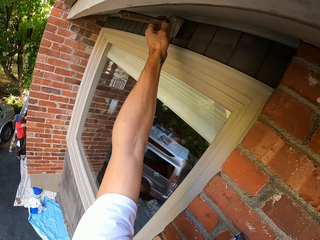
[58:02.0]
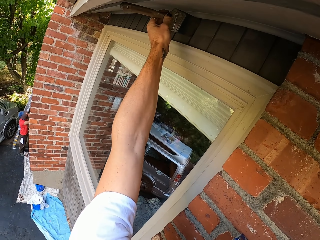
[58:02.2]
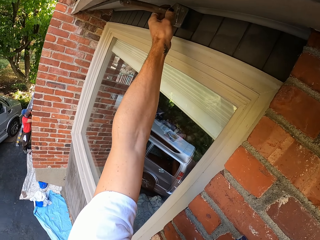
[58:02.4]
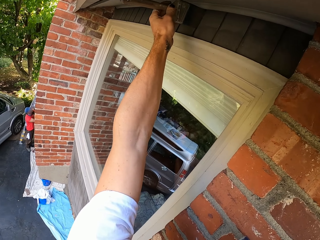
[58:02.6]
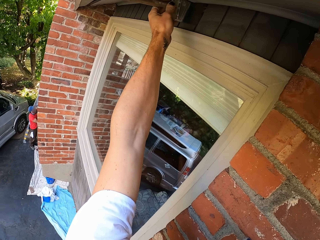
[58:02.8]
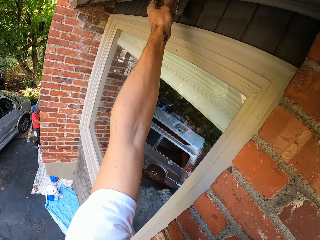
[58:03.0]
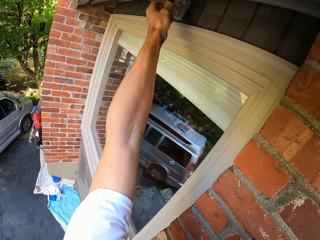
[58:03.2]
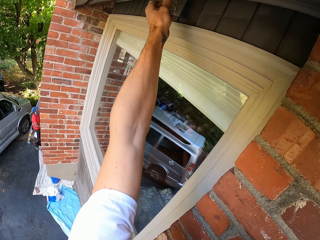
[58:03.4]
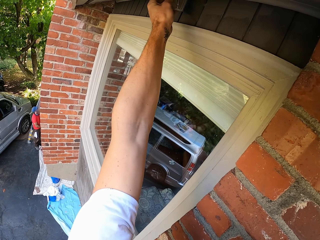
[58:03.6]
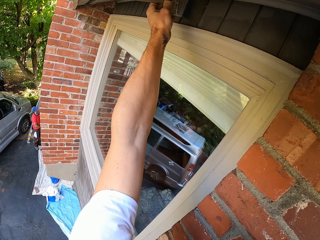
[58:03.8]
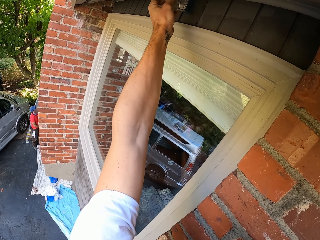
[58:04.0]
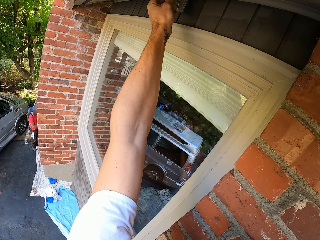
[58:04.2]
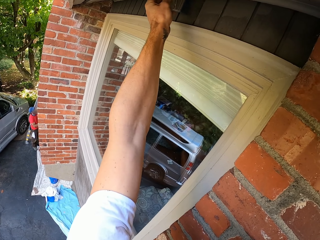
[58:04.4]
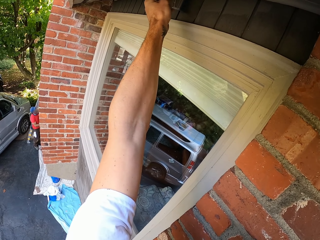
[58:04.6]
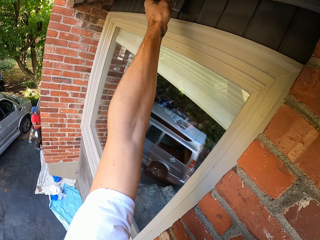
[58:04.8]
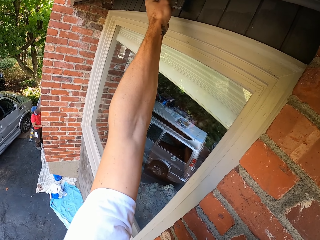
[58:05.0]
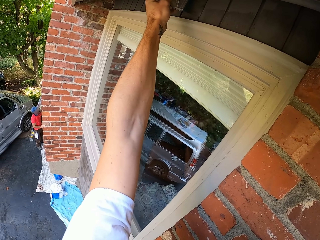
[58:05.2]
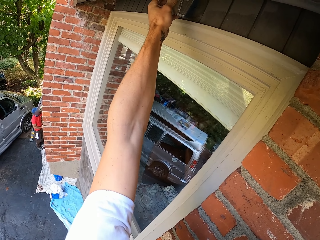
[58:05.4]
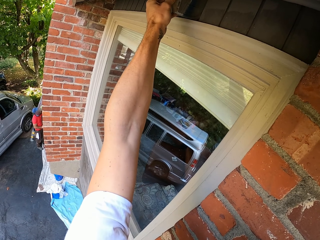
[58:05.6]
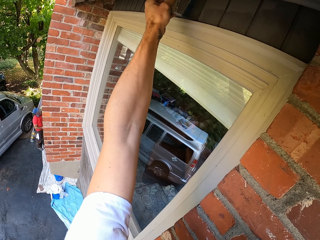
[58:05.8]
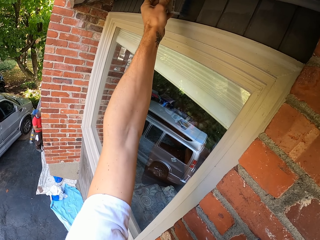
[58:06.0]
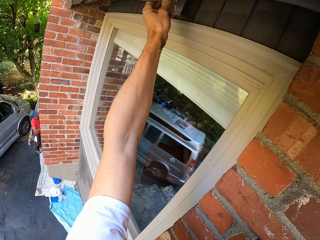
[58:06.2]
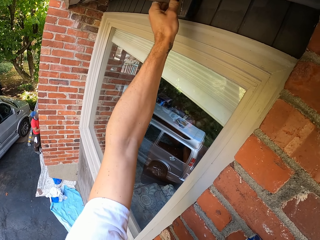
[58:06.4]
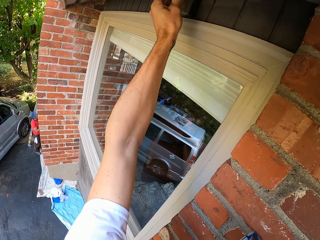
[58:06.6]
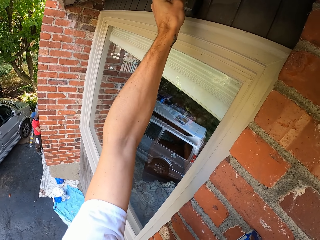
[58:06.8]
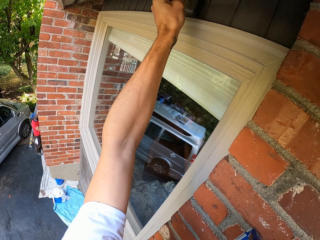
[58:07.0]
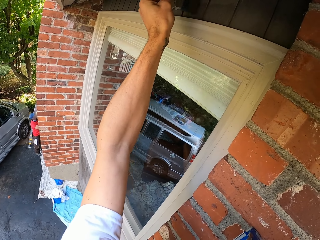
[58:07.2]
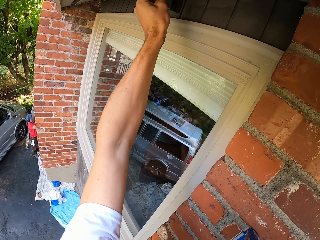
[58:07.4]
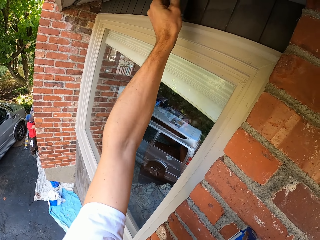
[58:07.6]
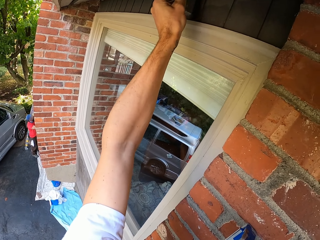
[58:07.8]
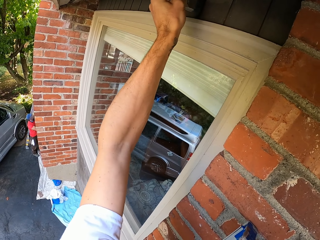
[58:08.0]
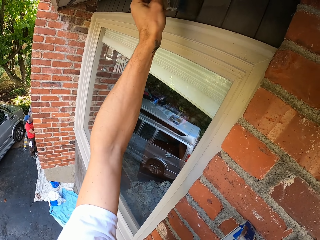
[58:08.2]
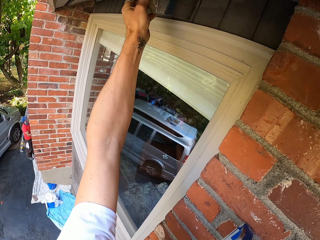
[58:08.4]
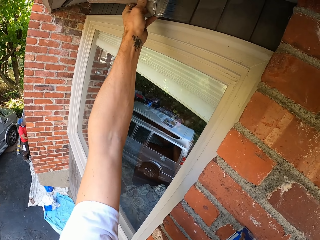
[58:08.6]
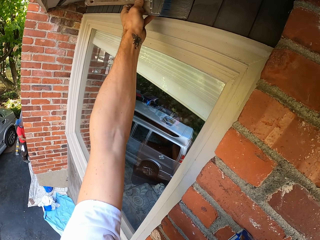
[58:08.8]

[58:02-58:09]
The camera wearer paints on the wood.

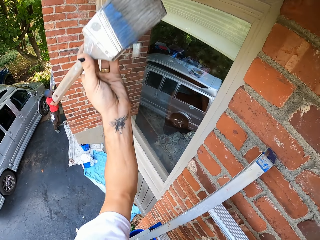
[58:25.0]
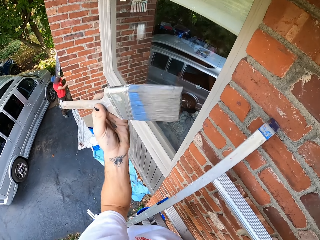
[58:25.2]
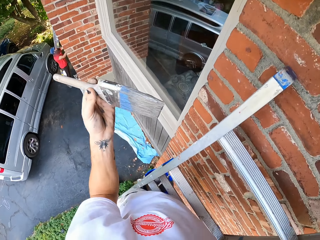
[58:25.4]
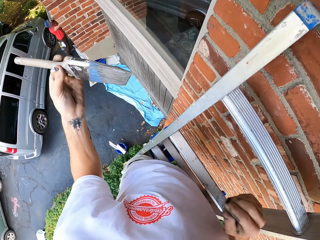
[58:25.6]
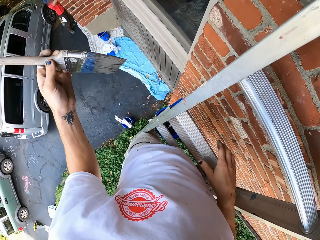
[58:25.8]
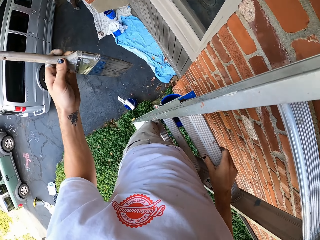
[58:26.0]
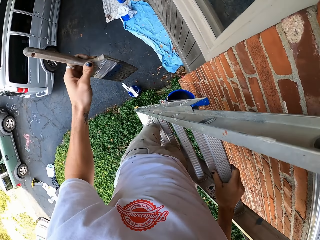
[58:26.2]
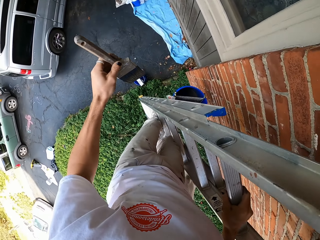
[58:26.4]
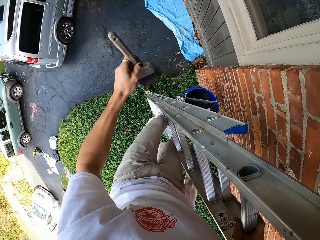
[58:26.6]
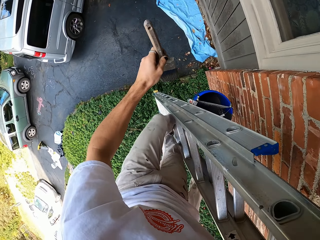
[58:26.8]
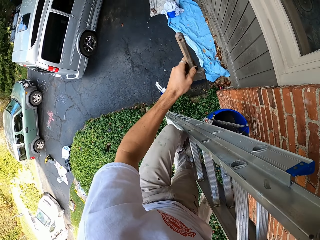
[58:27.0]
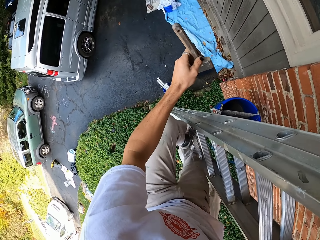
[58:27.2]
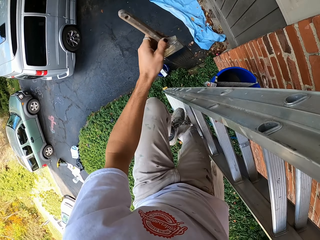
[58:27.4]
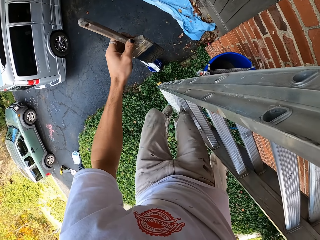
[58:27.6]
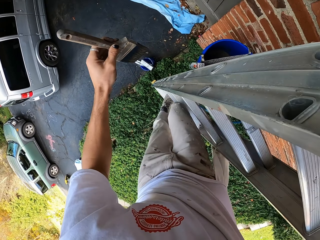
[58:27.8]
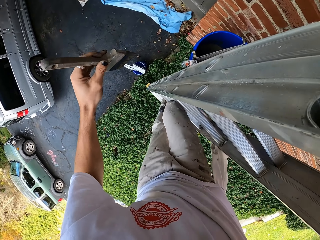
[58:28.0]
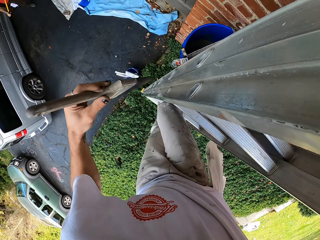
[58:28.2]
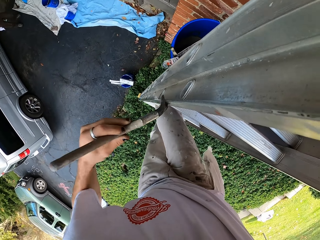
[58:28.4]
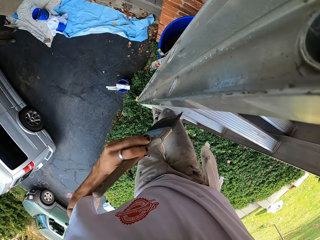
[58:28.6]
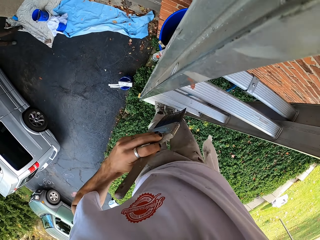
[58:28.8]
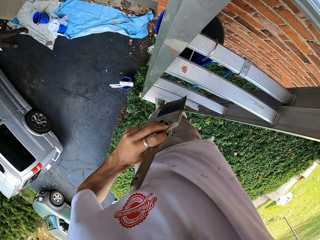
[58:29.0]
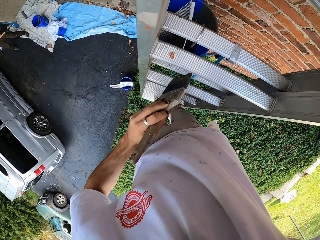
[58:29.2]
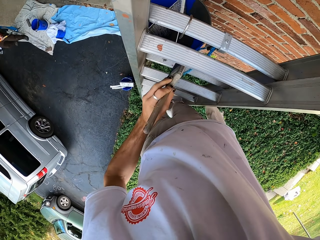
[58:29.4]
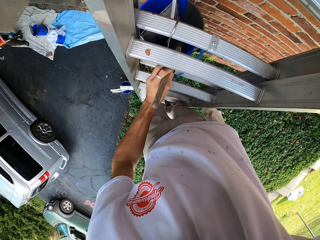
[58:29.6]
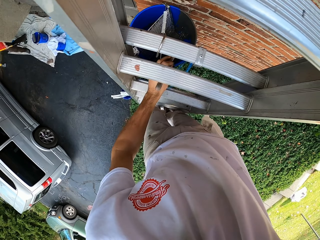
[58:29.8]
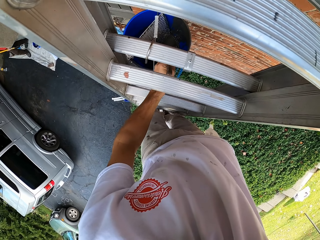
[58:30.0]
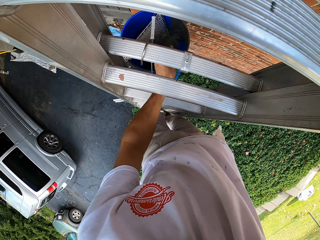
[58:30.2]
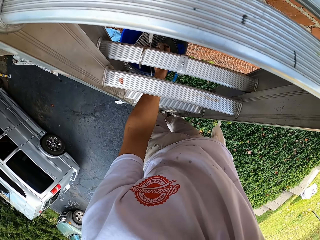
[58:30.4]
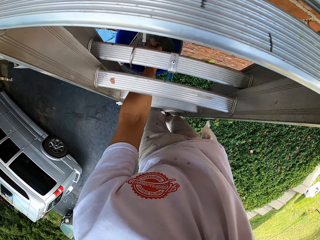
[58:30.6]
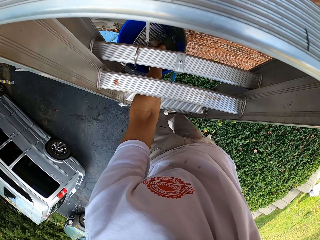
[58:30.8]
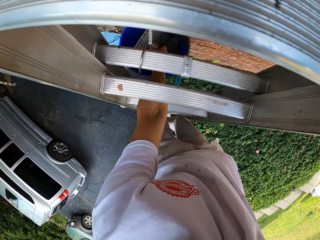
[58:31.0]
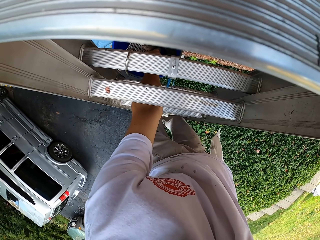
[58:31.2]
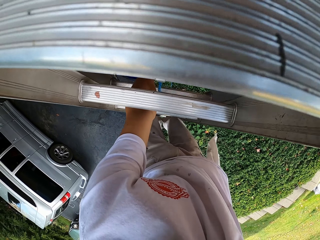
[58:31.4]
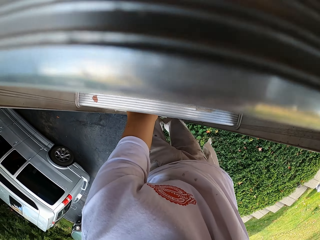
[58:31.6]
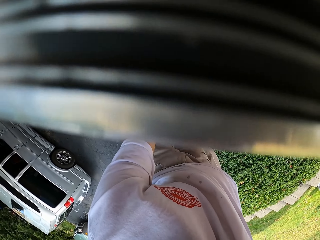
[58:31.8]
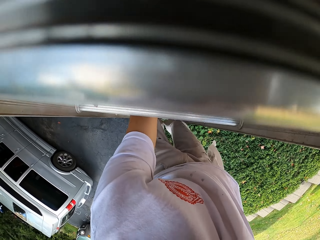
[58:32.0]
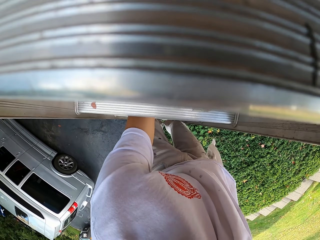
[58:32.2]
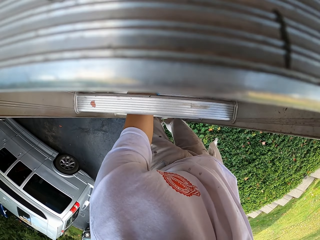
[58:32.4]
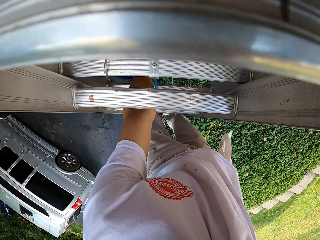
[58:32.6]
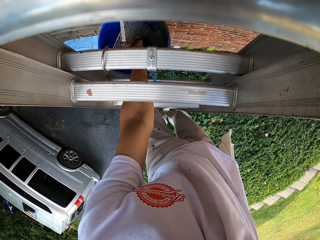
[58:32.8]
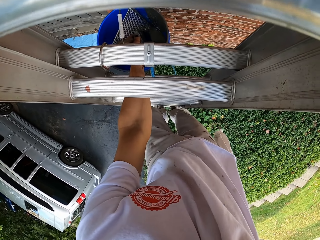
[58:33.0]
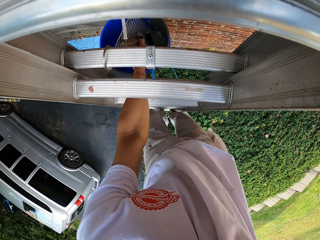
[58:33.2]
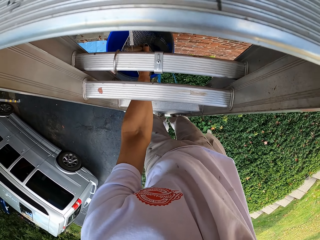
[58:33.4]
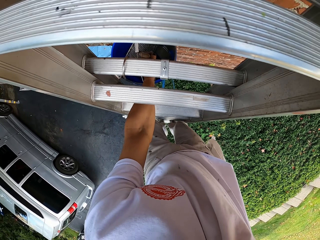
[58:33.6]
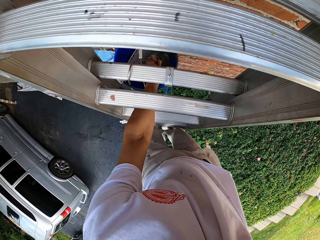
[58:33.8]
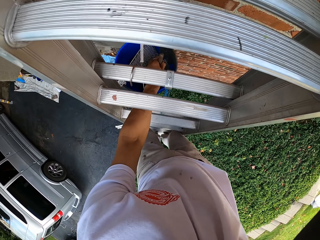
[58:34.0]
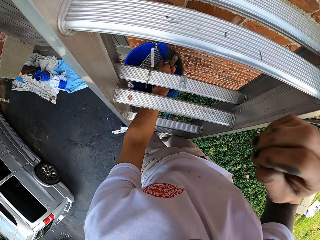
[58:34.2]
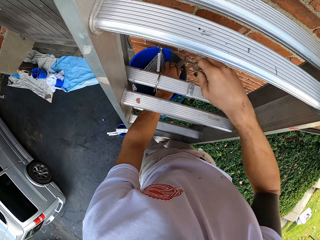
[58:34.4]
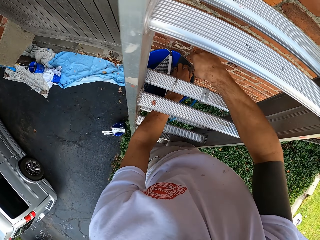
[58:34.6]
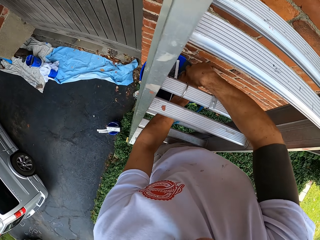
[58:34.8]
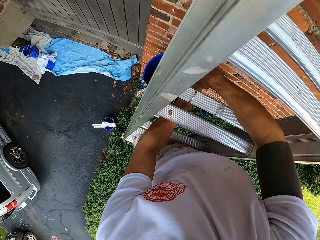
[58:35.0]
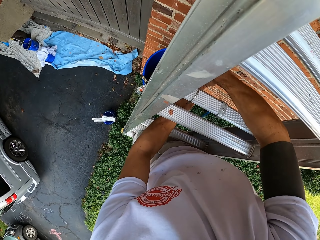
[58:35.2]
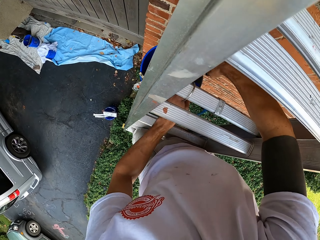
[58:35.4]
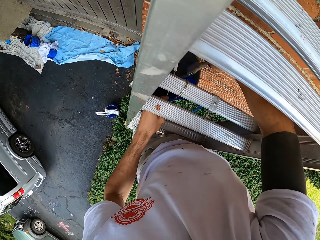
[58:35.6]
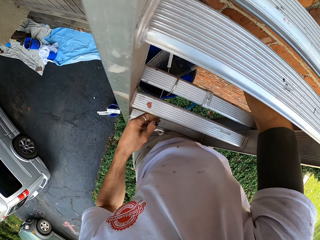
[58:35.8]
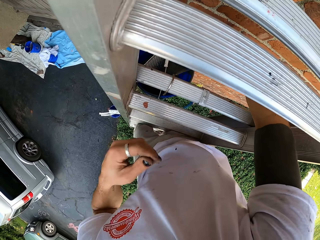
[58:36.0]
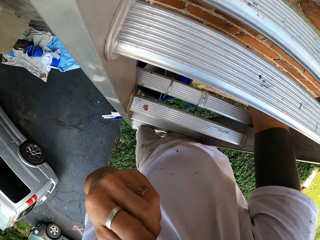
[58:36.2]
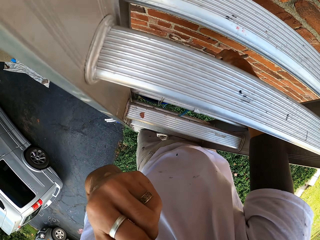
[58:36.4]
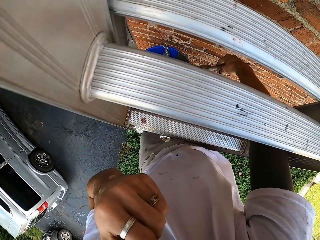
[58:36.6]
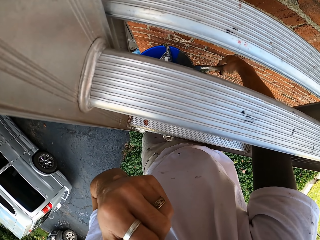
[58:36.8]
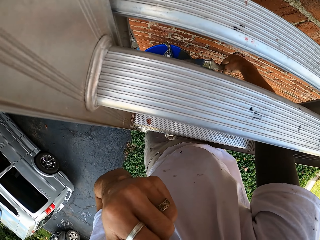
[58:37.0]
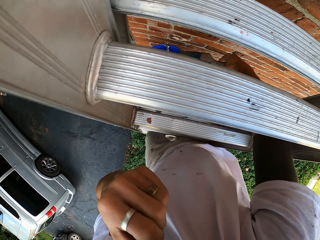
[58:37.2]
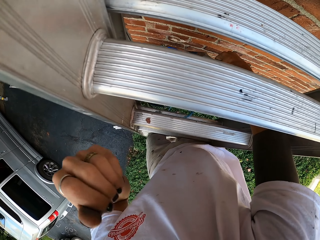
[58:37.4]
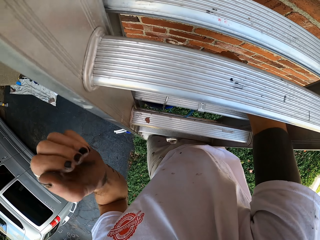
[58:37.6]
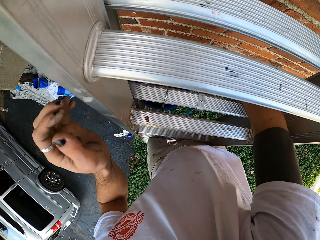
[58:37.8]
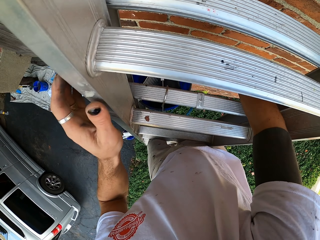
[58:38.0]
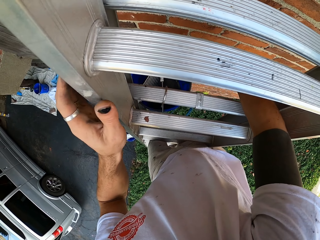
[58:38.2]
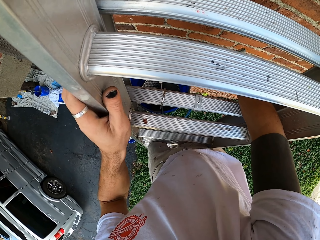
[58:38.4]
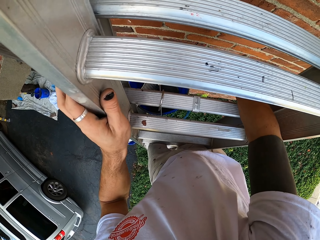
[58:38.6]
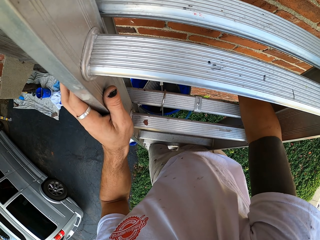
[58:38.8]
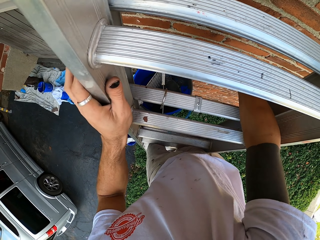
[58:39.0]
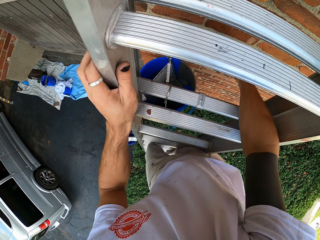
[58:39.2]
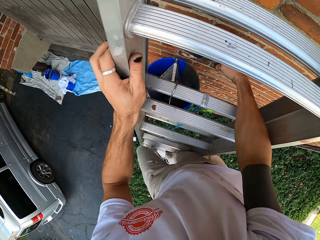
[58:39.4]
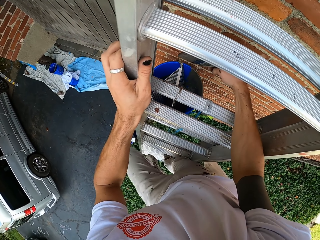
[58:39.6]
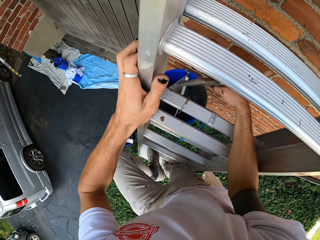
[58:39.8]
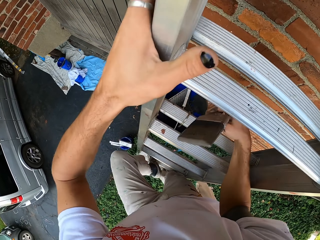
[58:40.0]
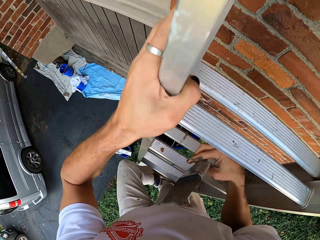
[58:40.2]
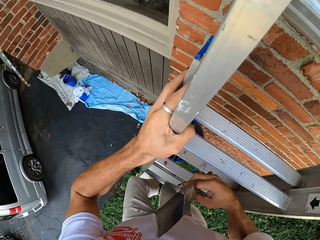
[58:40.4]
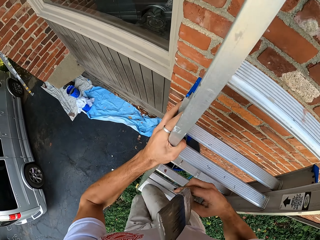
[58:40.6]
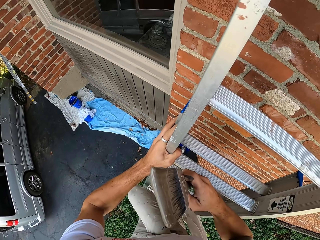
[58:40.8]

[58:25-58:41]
The camera wearer lowers hand. They make a step down the ladder. They dip the brush in the paint in the bucket. They pass the brush to the right hand. They scratch on the face. They hold on the ladder.
